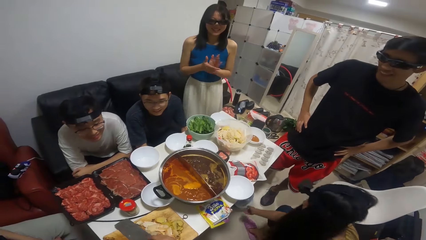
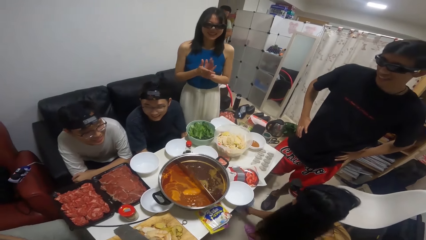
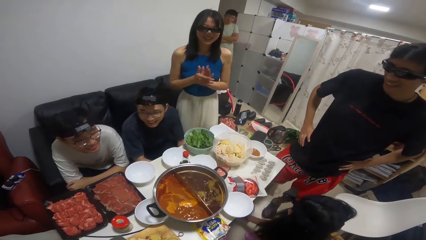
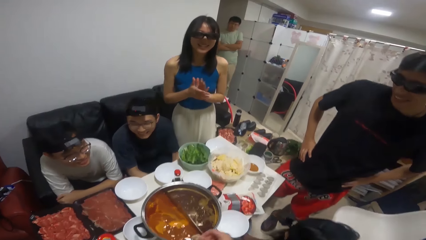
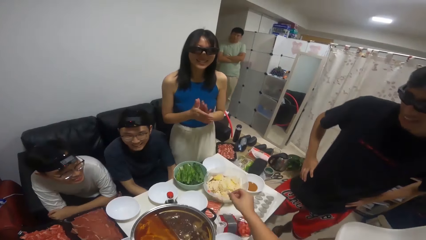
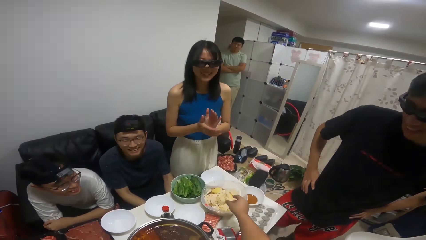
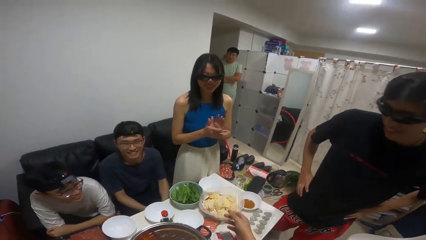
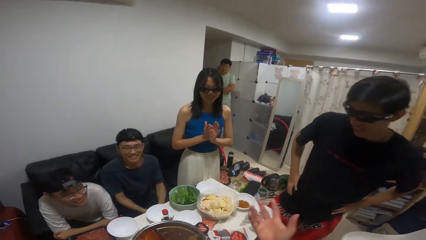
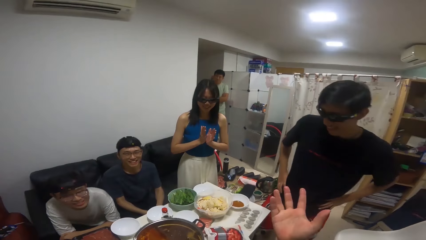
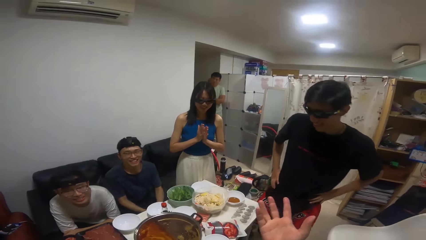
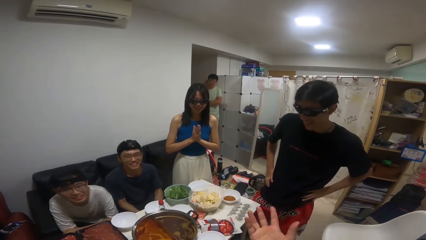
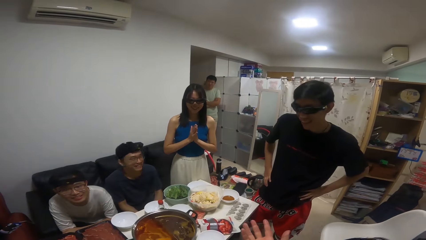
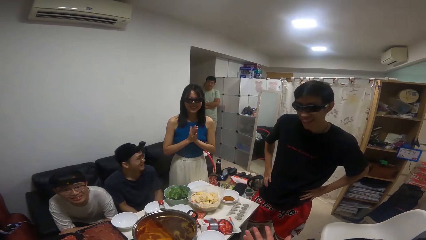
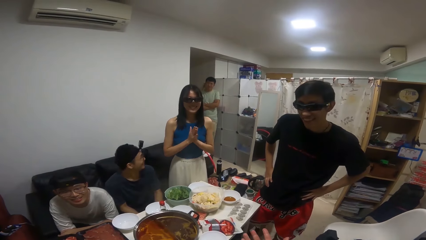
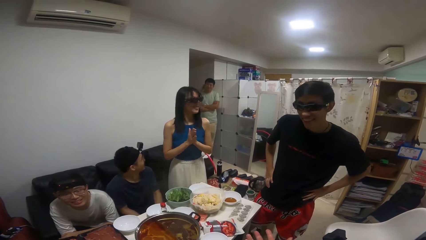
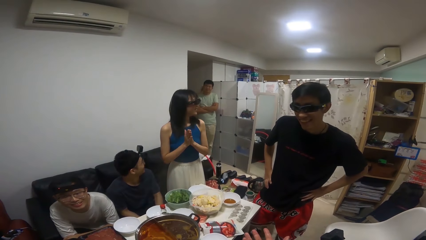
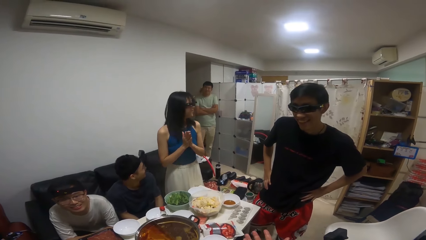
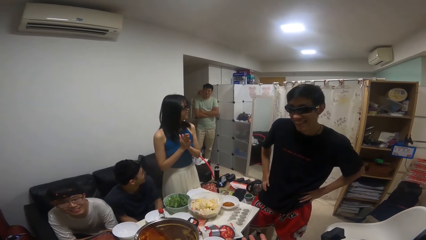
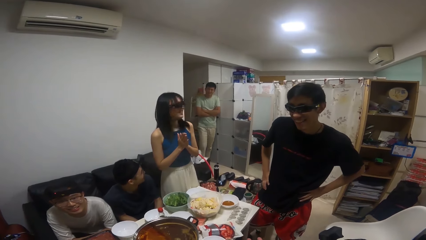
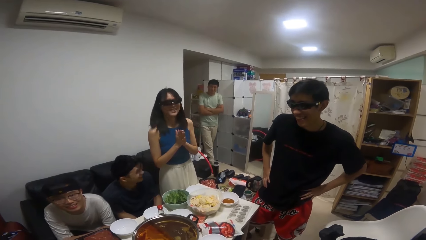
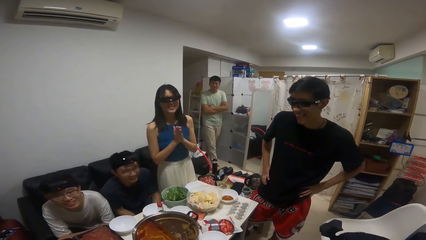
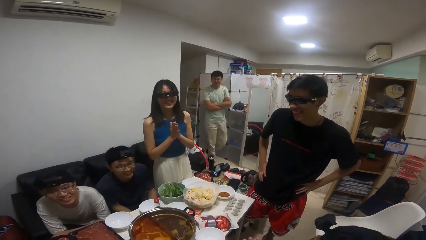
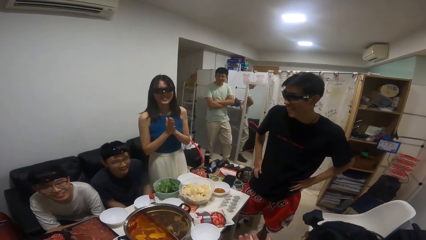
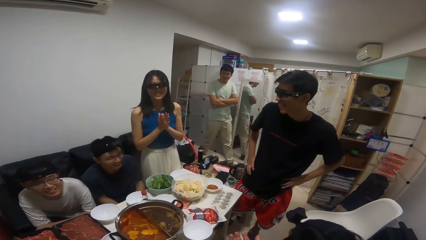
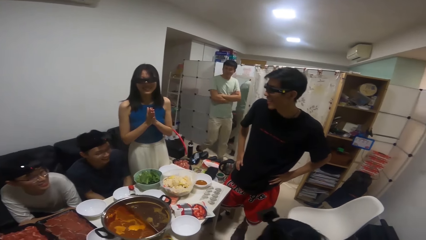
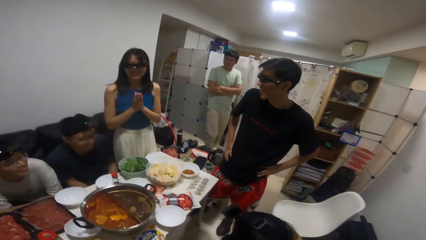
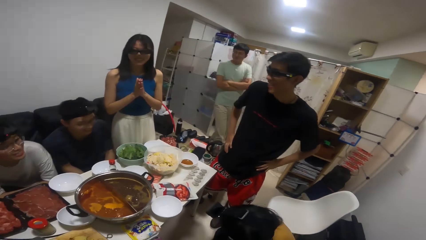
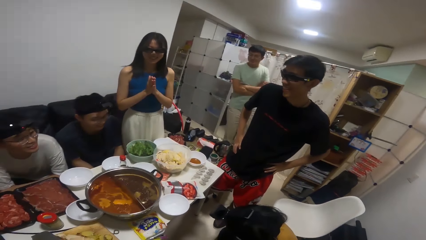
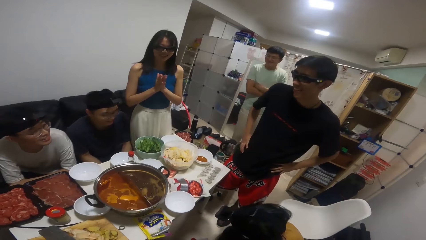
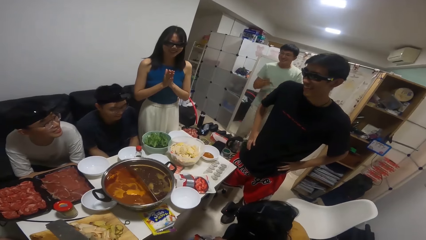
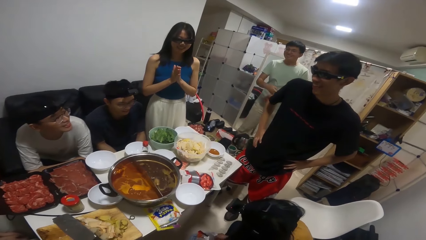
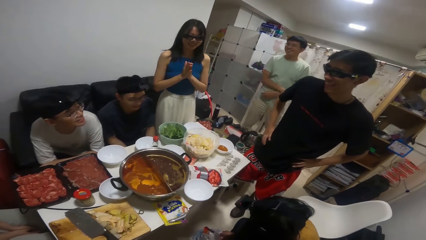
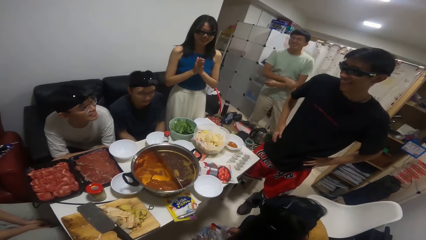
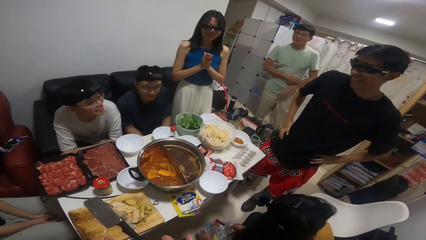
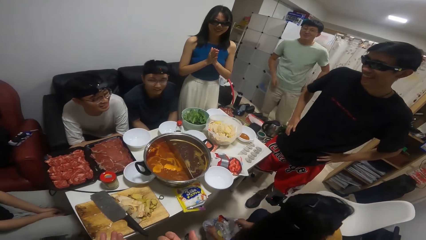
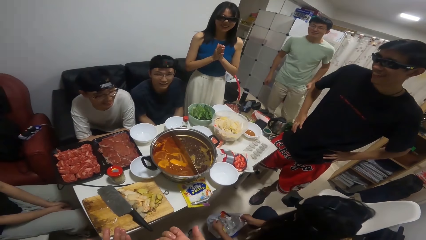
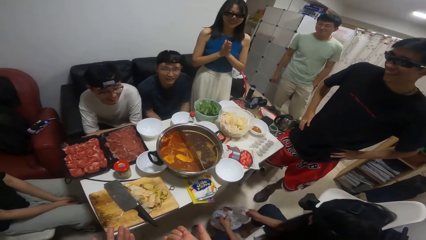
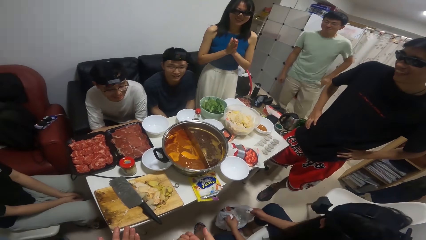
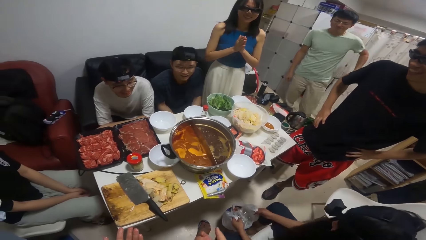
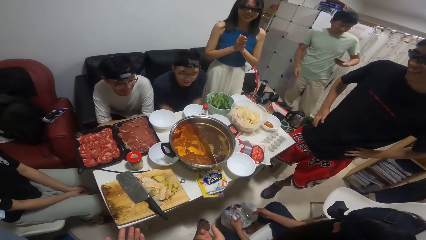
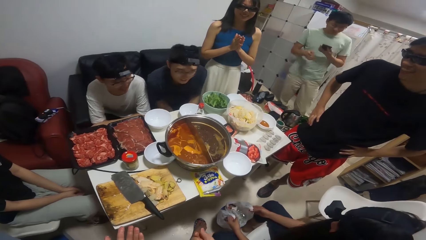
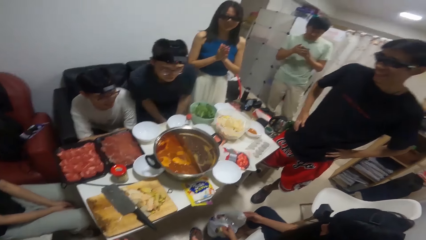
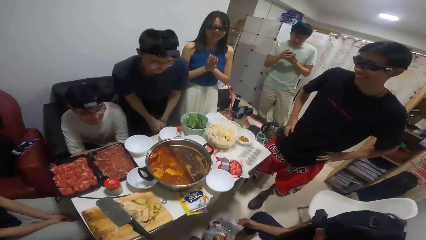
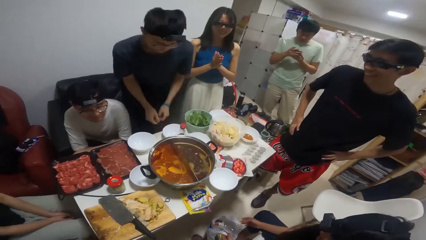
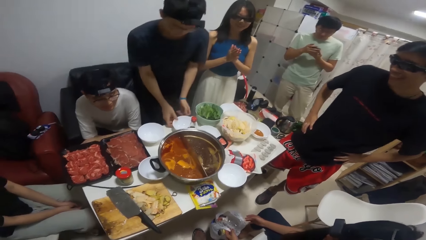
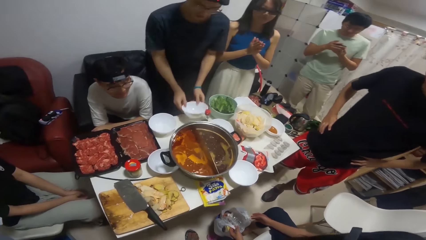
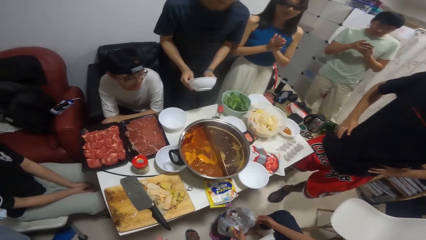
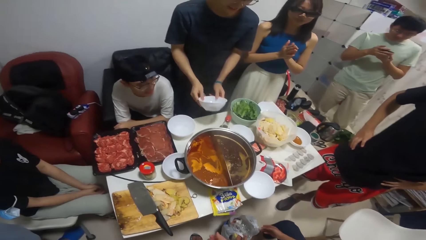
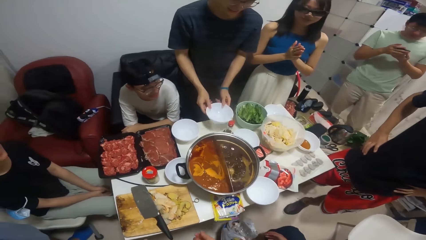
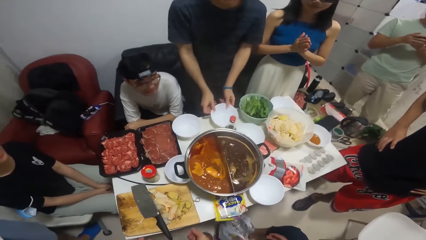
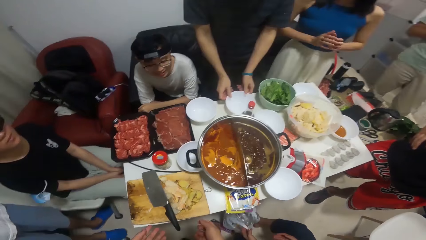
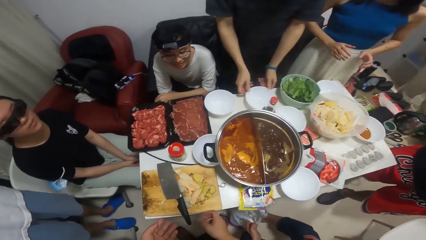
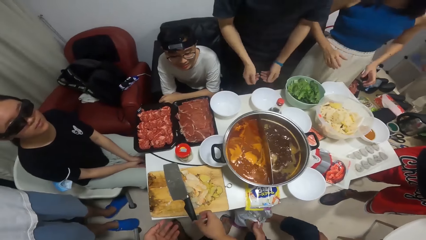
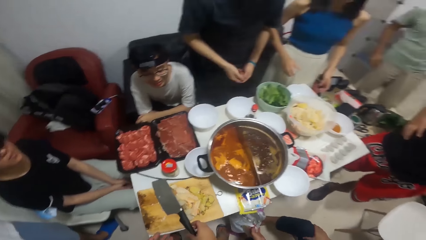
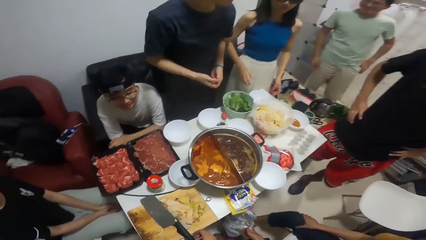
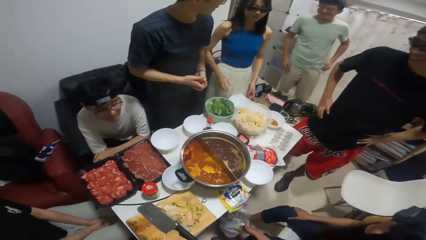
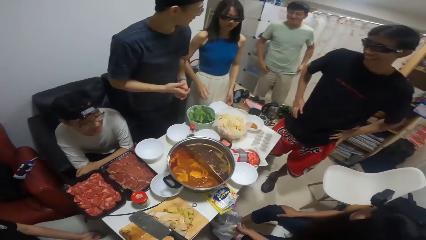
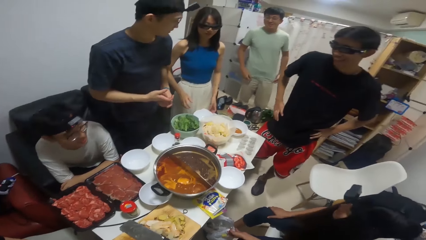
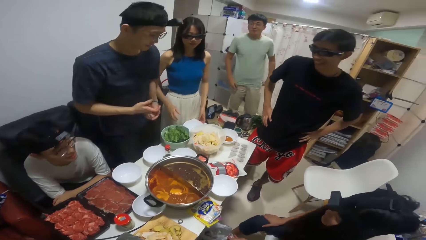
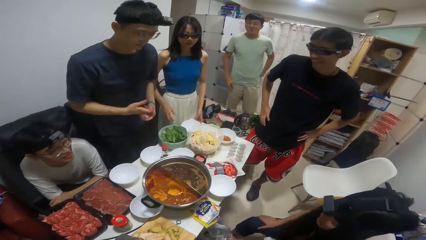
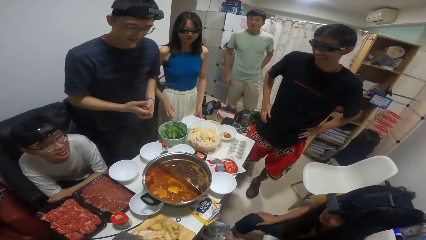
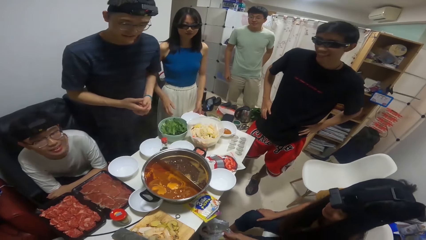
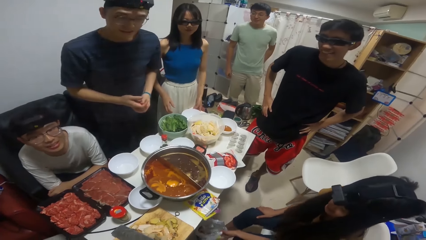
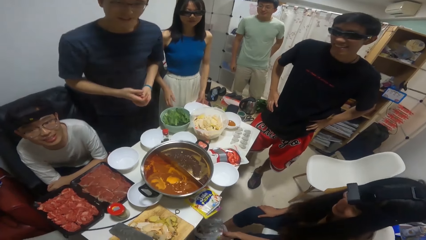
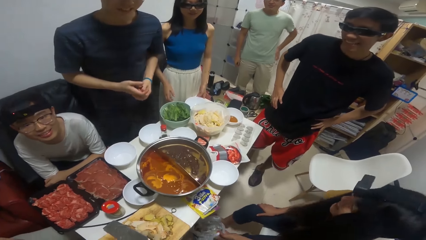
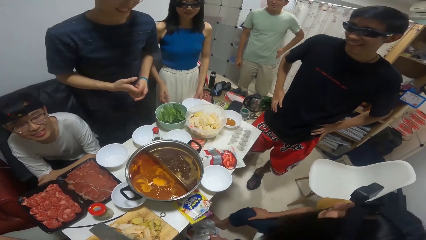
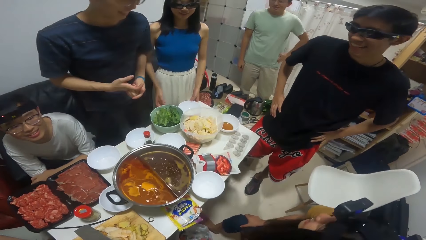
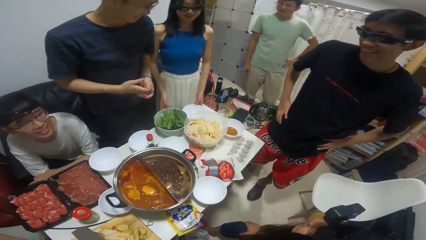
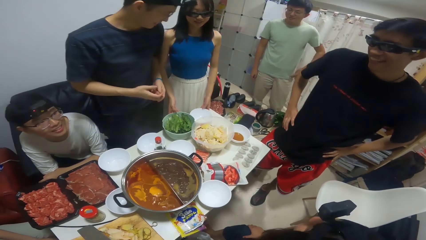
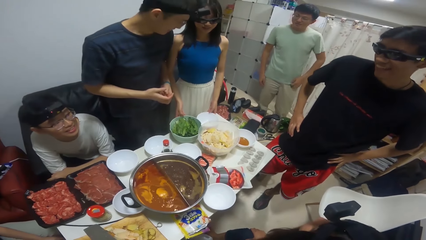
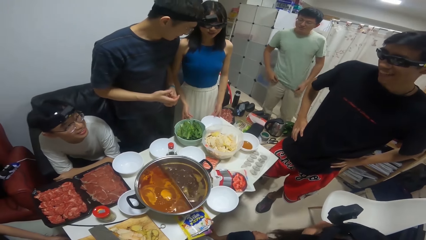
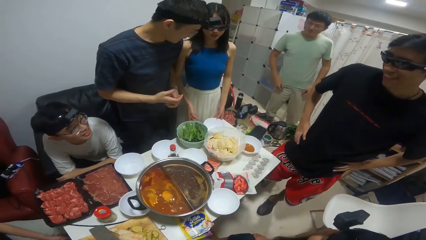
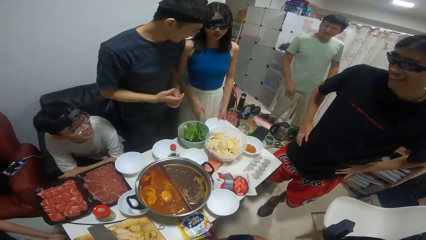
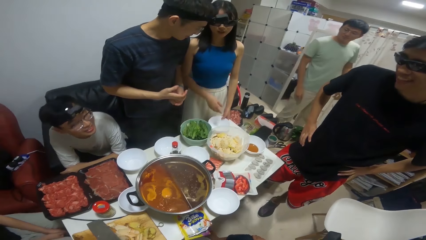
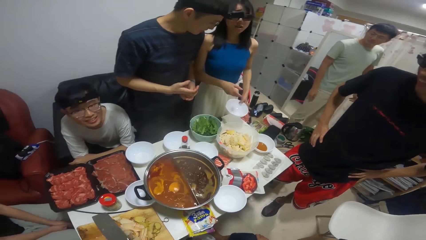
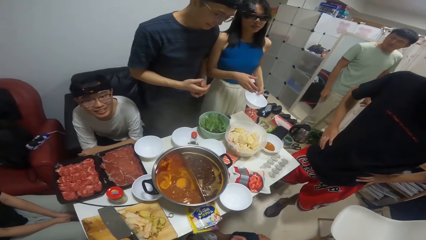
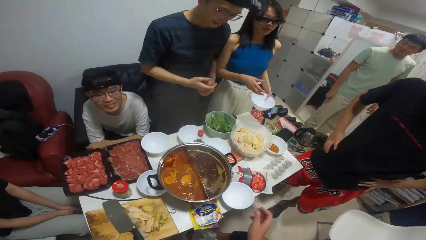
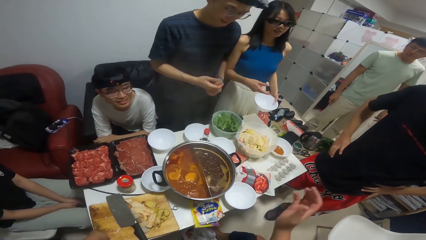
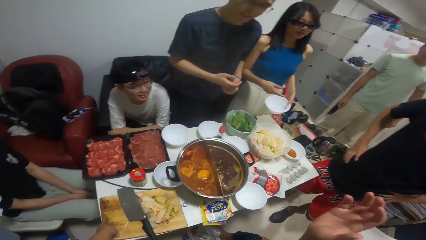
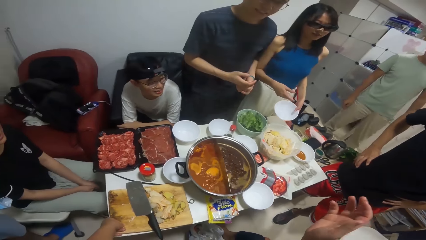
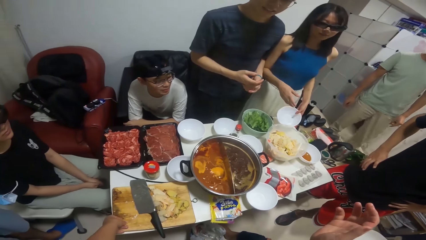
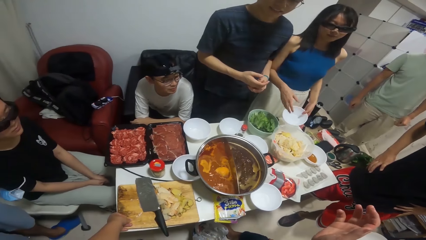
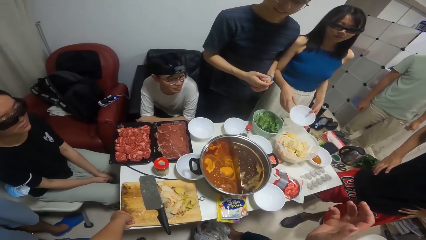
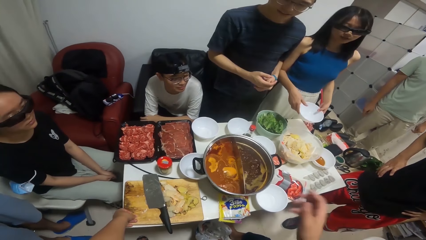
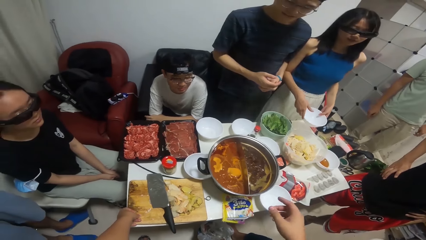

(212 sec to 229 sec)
The camera wearer talks to a person. A man walks closer to the table. A woman claps her hands. Another man stands up, picks up a plate on the table with his hands and drops the plate in his hands on the table. The camera wearer talks to another person. The woman picks up a plate on the table with her left hand.
